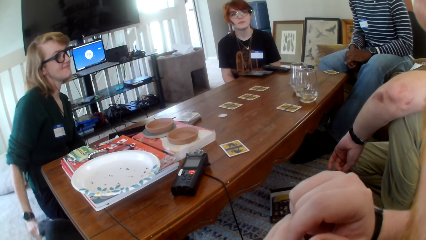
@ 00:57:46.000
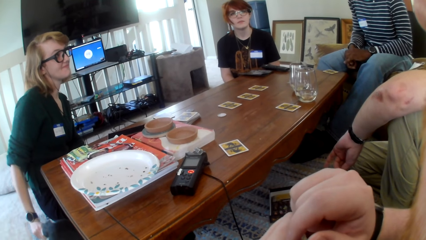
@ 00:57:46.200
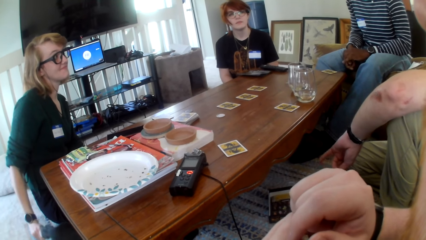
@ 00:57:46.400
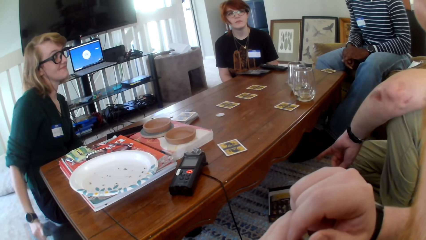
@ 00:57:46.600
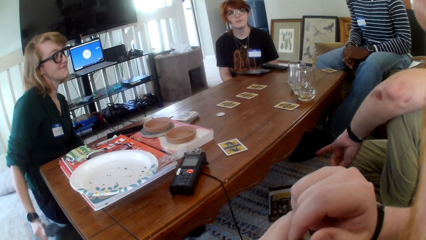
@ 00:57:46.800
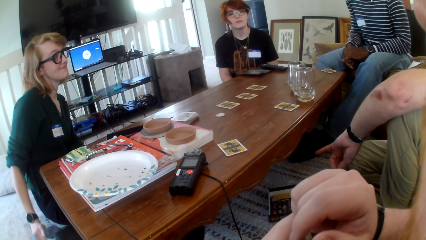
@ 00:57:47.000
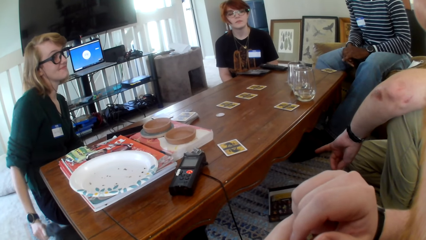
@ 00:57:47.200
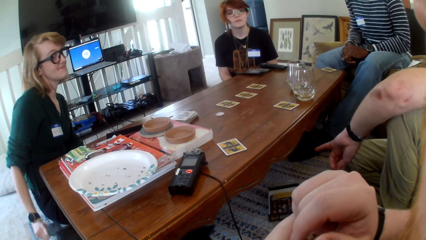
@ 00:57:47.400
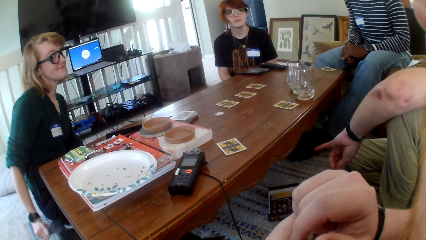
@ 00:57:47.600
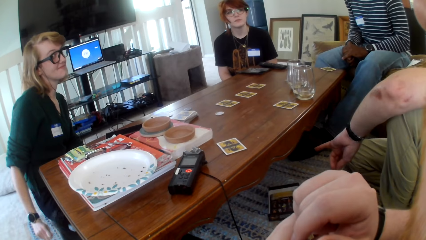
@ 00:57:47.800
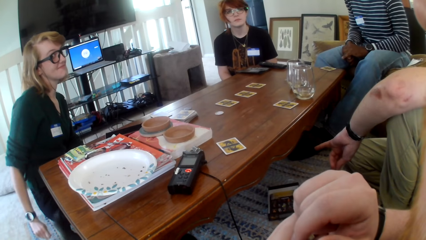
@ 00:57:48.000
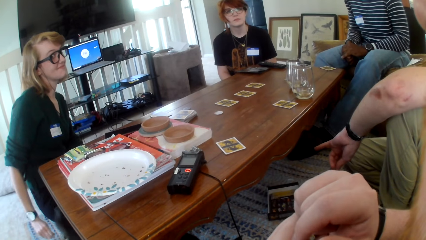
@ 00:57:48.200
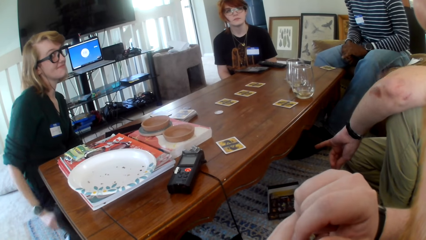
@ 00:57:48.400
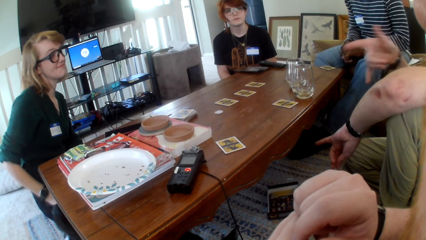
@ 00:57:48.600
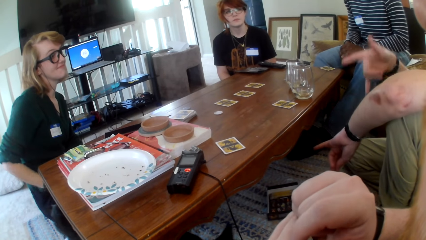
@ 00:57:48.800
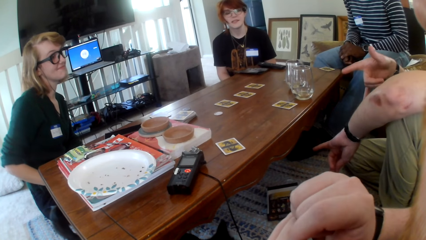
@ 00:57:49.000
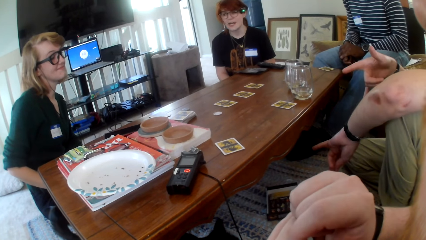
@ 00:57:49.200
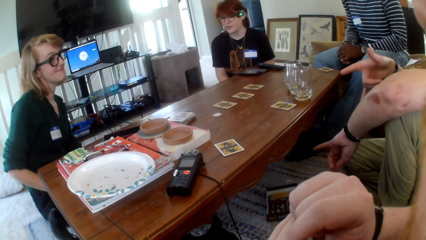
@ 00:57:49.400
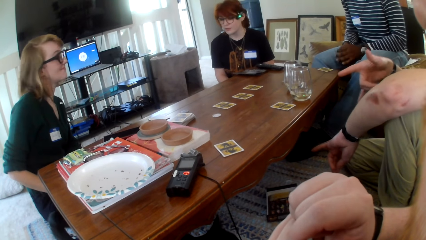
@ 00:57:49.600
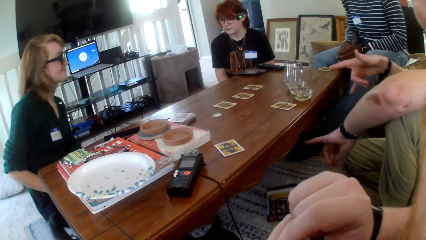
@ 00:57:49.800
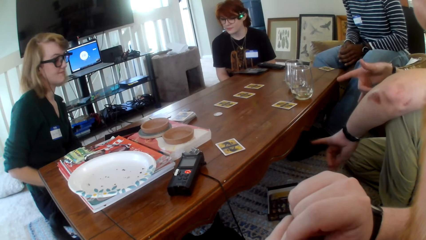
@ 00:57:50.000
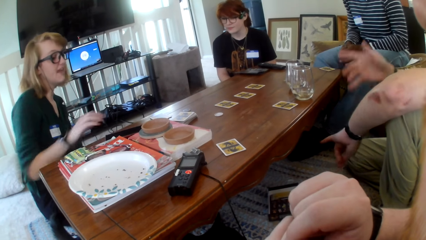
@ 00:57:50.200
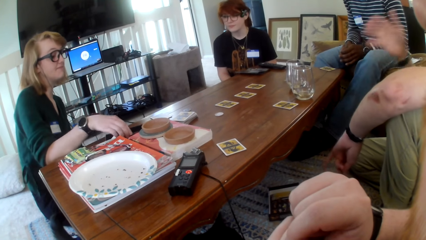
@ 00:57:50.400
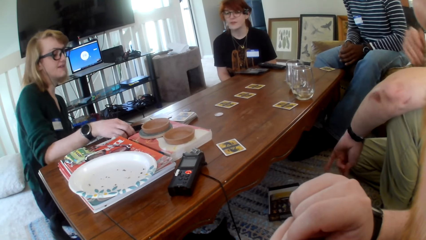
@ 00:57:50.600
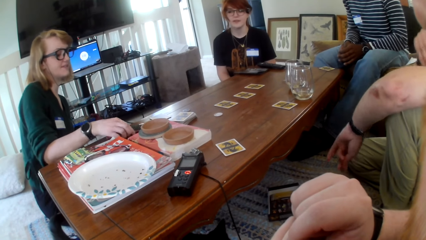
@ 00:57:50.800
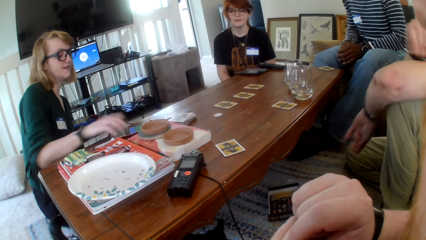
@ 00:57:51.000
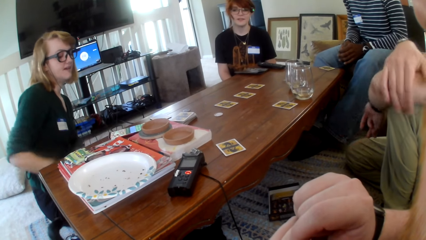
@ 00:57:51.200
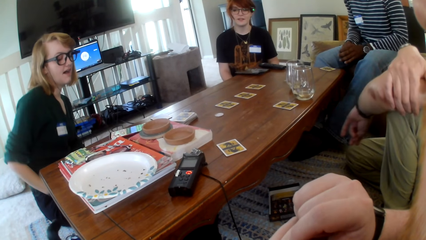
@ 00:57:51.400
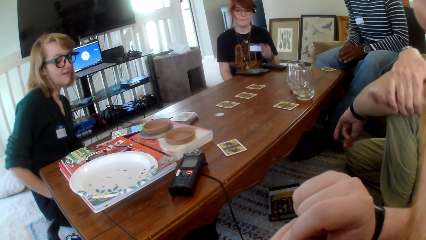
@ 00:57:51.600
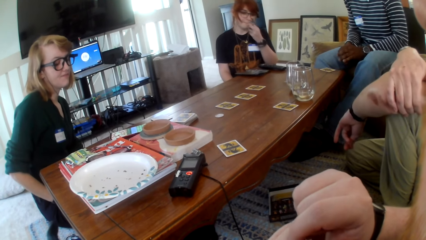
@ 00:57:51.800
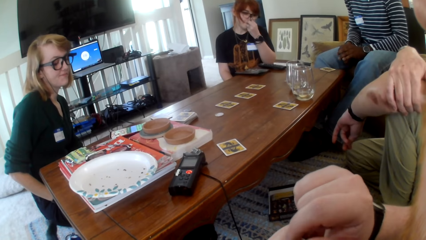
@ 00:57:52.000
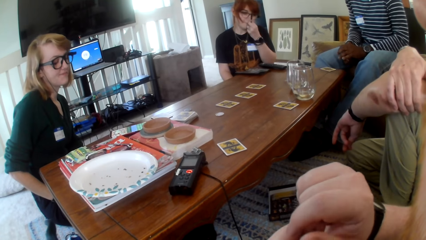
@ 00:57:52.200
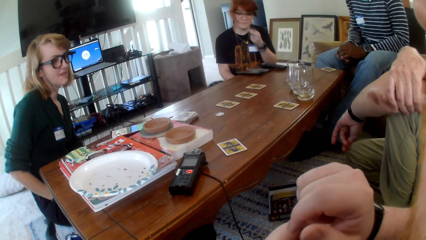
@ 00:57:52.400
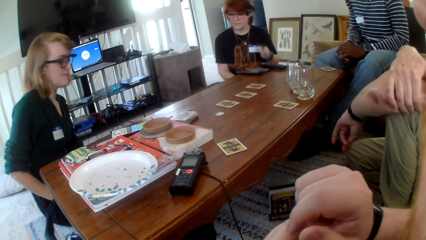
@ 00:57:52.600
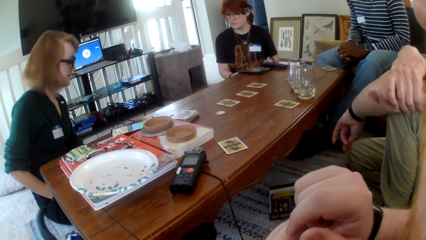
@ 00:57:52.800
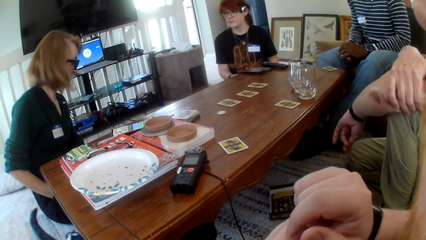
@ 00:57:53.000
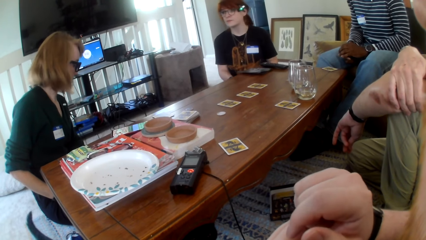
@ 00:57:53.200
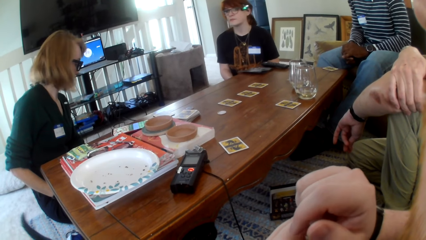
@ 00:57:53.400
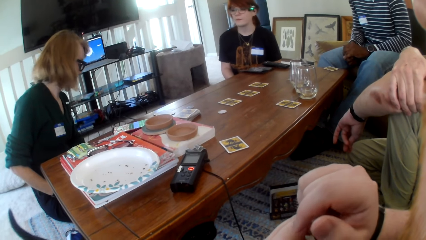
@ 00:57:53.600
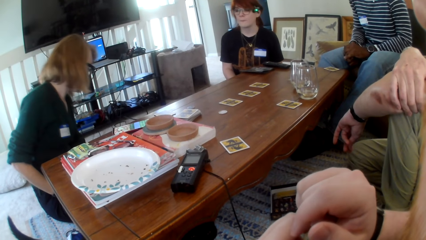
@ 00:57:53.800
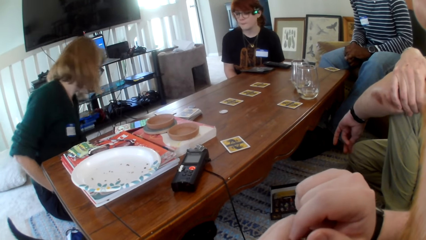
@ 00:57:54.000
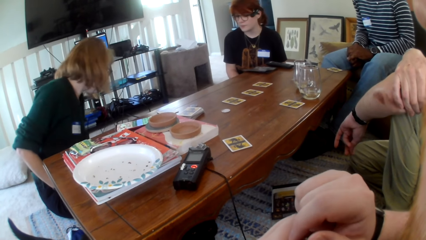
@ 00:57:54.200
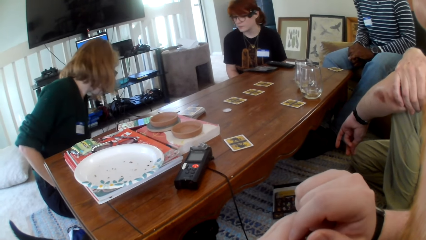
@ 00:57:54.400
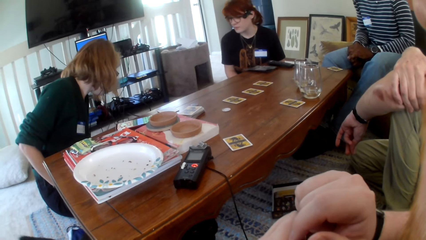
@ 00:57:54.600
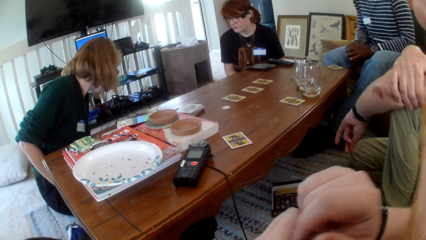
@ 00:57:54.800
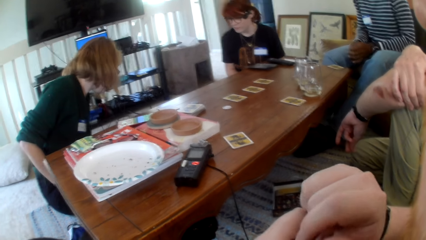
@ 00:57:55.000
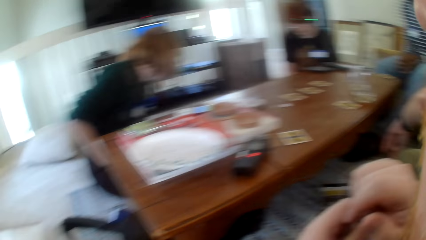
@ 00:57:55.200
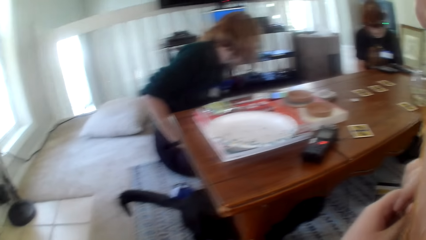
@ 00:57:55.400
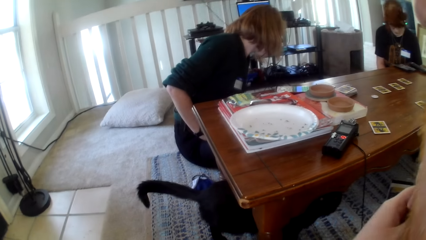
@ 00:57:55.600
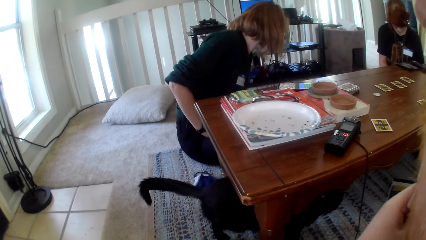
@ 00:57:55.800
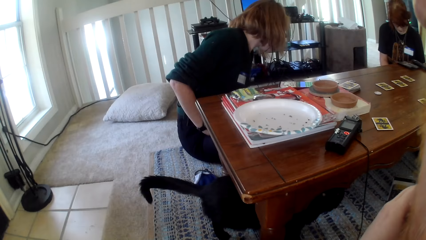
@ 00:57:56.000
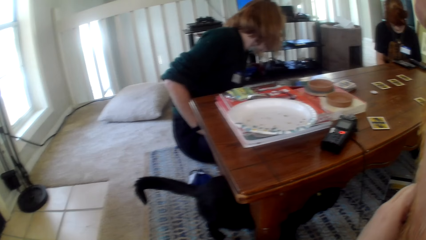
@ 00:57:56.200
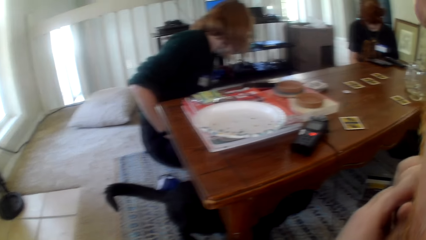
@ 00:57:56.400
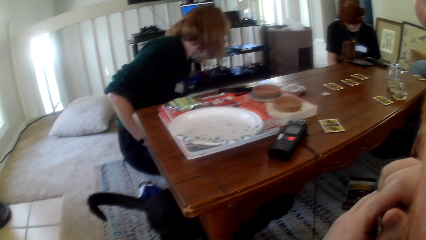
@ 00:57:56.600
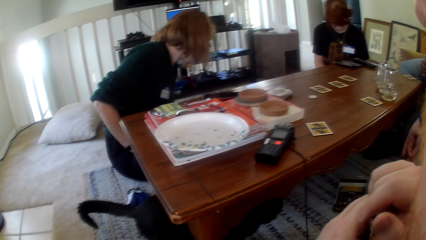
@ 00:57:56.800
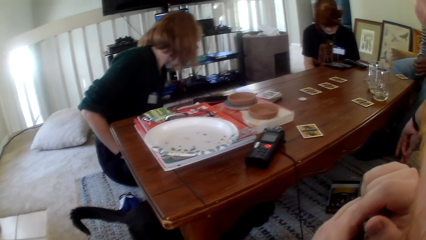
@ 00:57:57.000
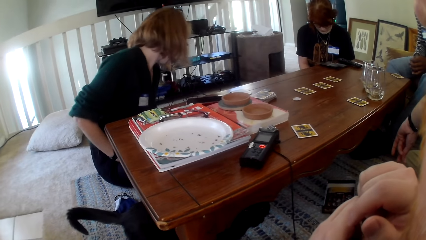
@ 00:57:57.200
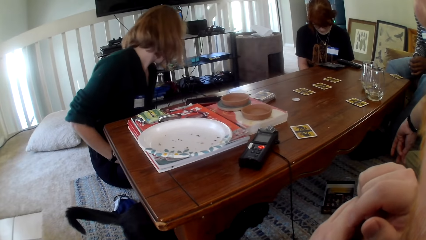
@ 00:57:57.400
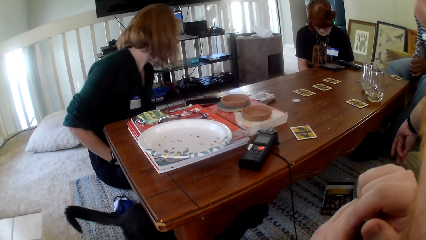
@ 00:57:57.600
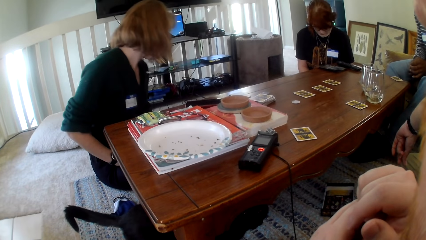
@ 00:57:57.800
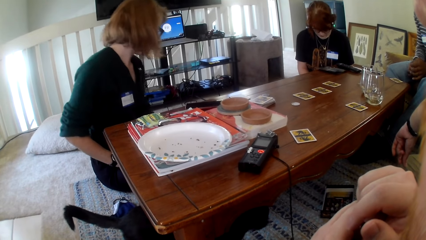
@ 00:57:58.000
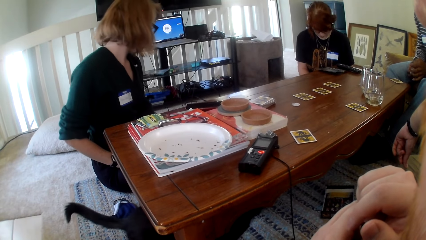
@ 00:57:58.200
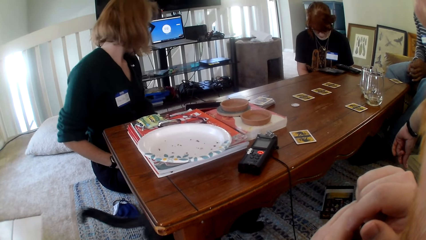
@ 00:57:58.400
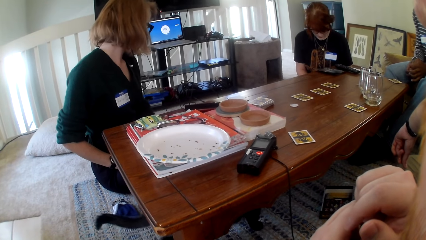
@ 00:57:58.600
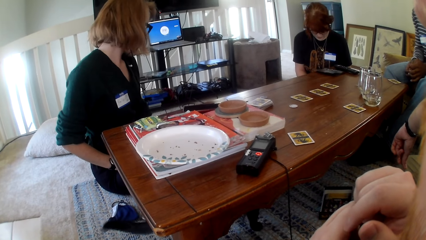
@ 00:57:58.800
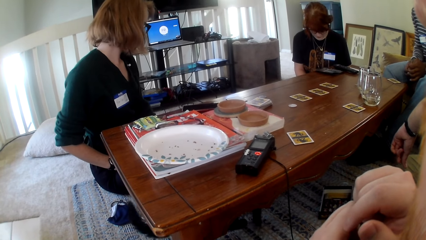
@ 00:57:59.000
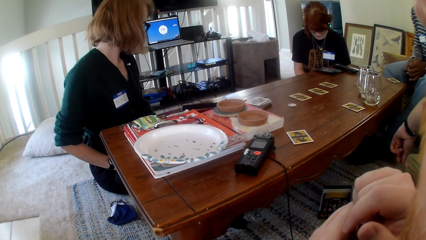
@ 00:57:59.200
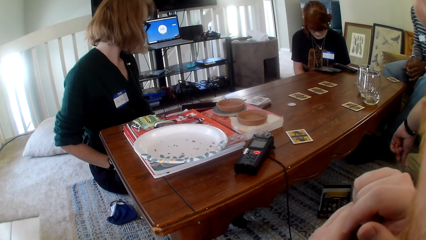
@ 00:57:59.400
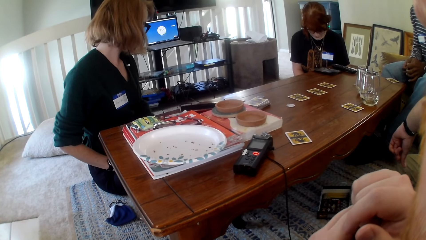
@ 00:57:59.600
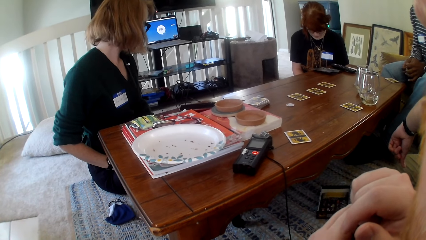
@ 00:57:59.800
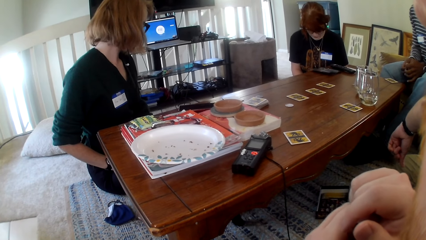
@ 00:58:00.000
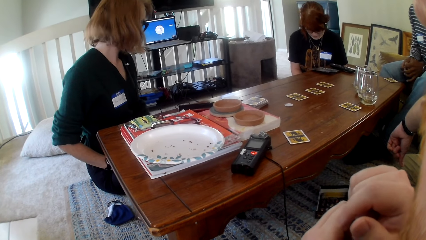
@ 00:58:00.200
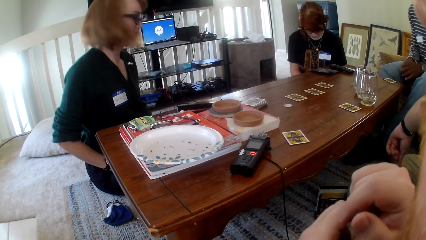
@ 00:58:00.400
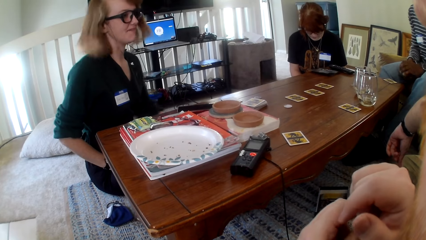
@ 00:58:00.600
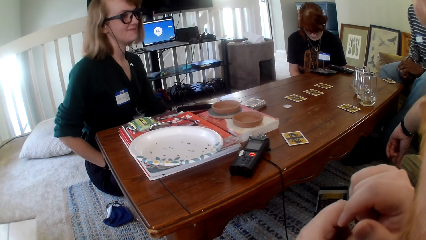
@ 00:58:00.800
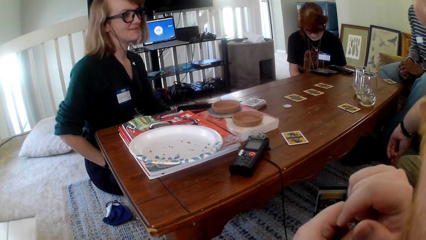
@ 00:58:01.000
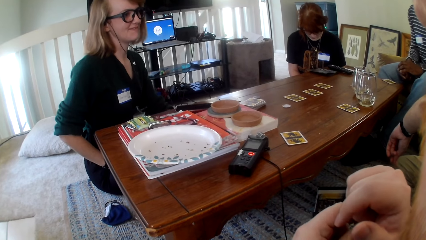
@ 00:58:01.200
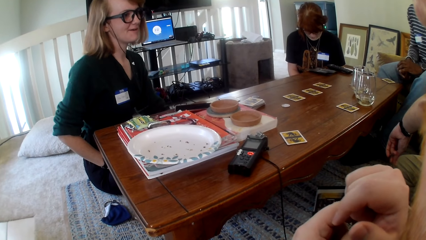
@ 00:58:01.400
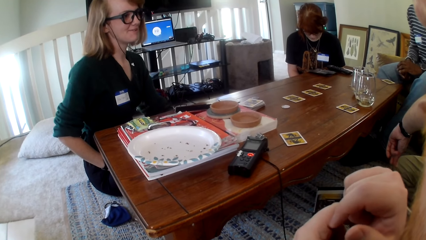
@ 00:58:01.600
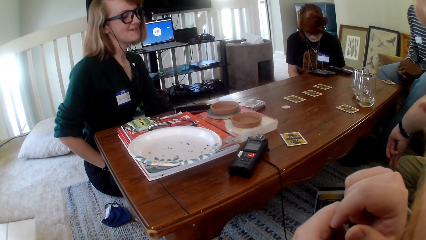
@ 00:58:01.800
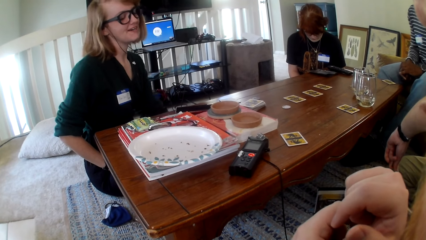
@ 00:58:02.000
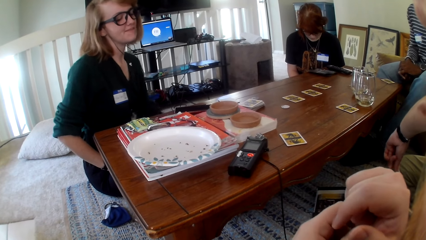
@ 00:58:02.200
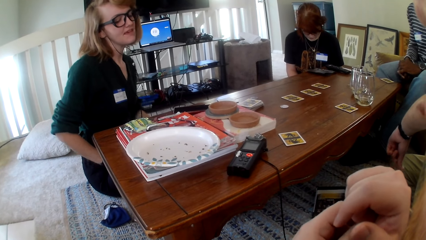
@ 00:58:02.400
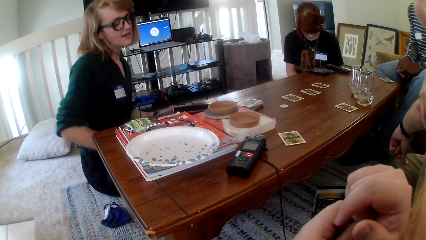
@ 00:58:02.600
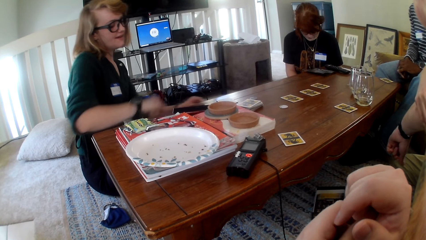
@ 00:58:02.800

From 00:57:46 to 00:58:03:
A person checks a phone.
